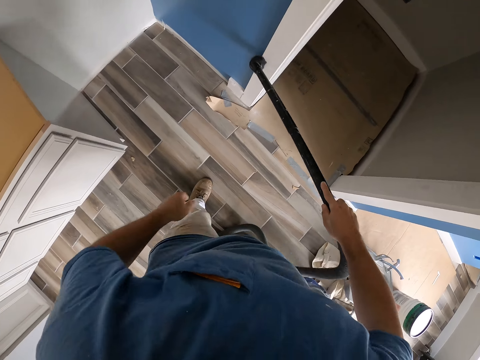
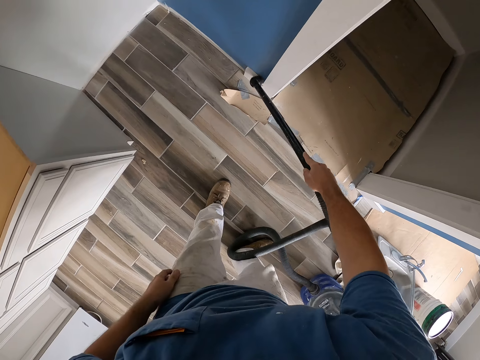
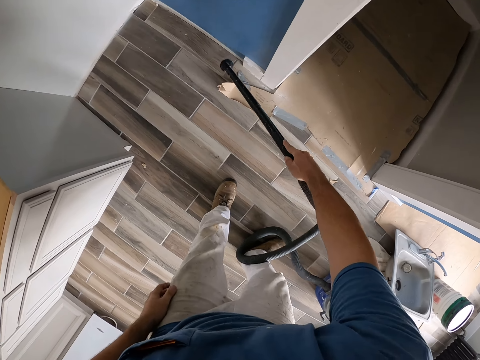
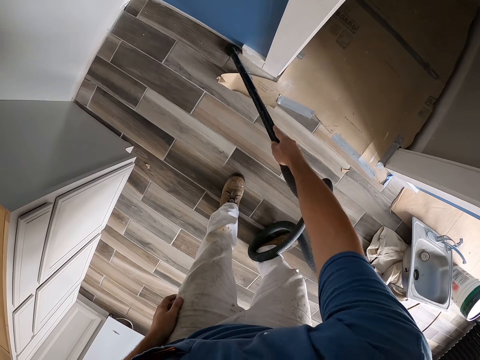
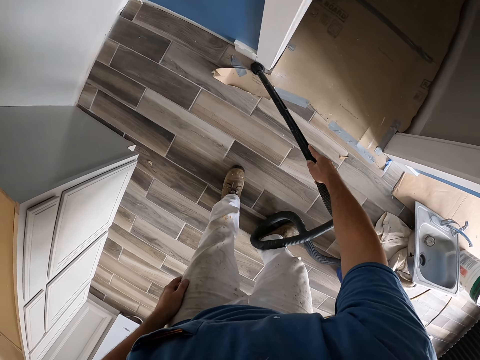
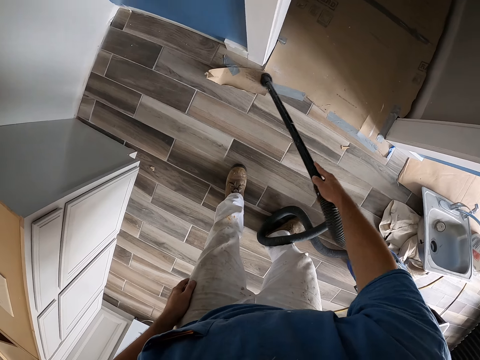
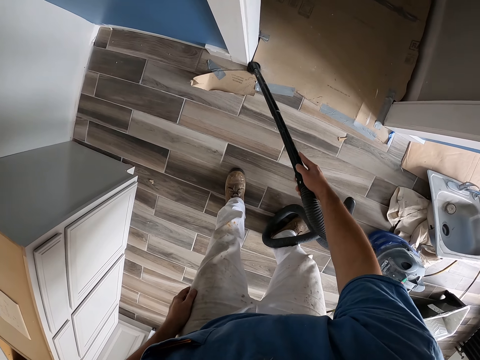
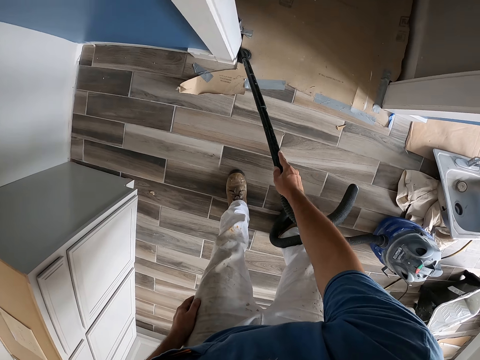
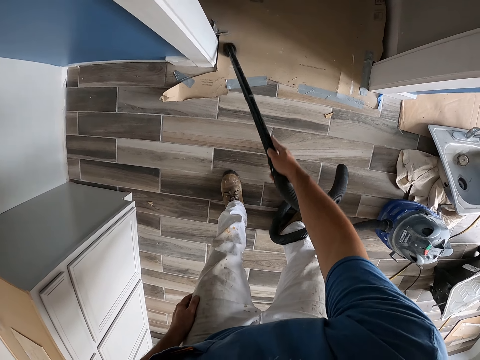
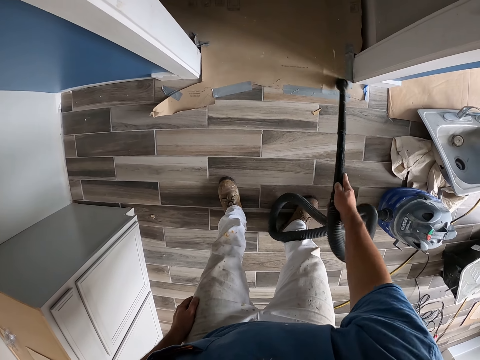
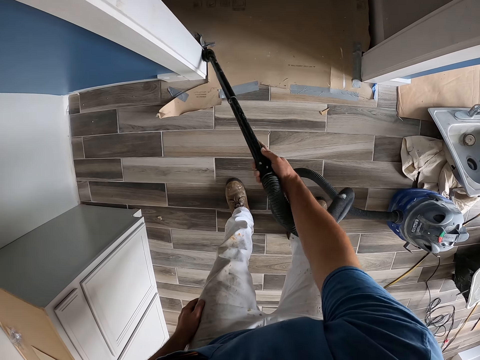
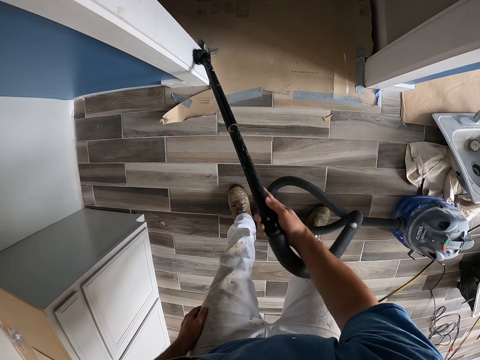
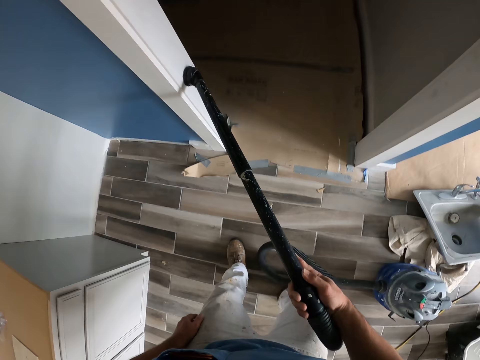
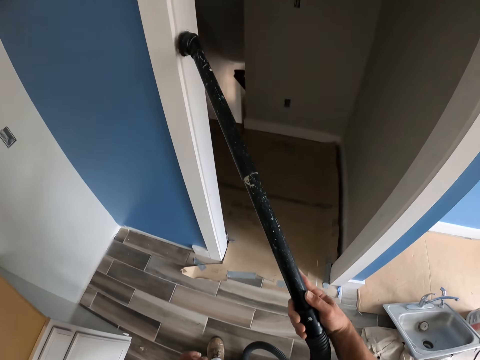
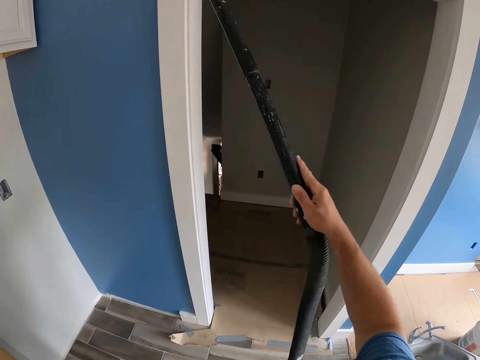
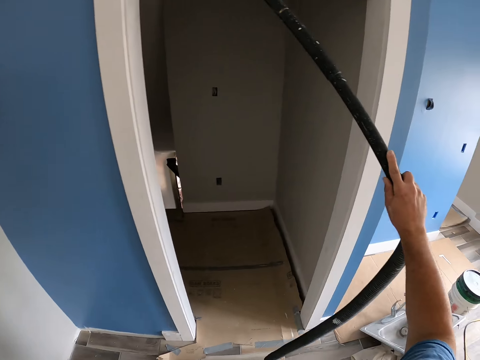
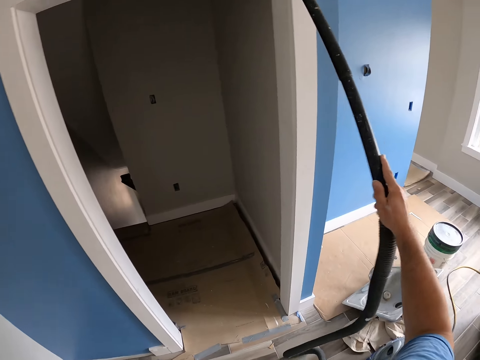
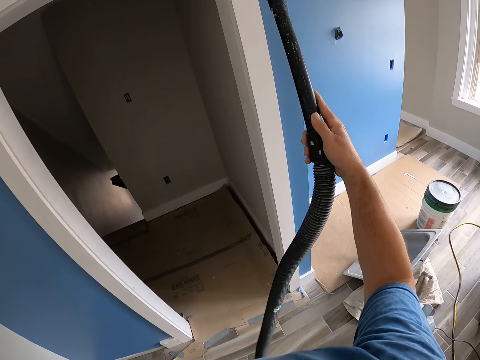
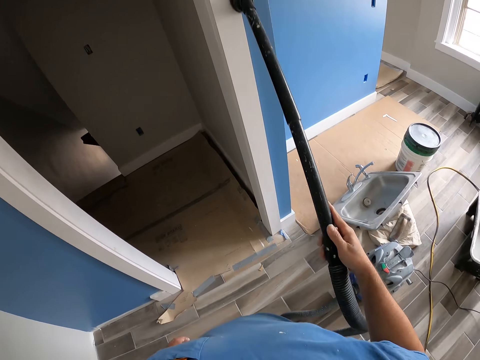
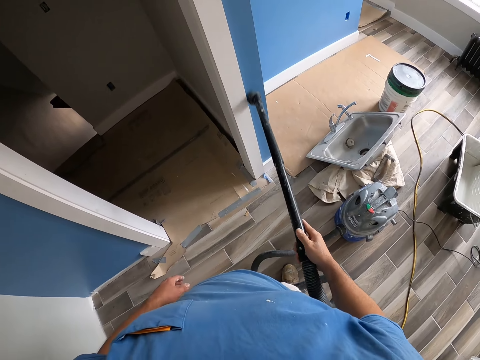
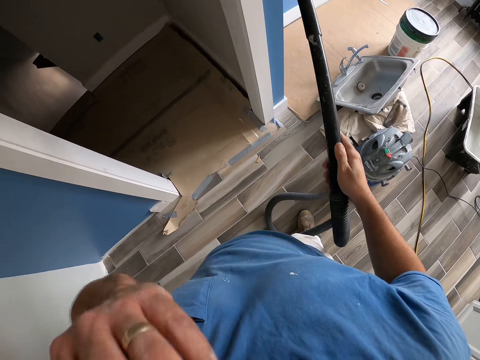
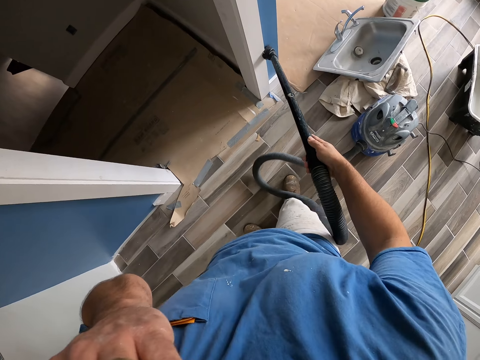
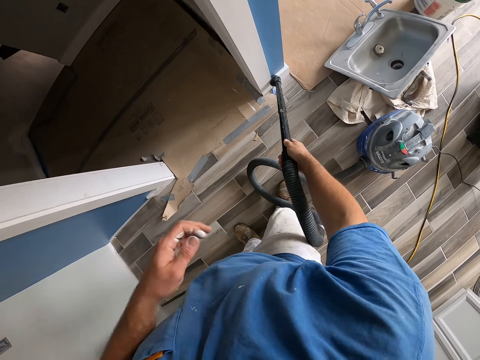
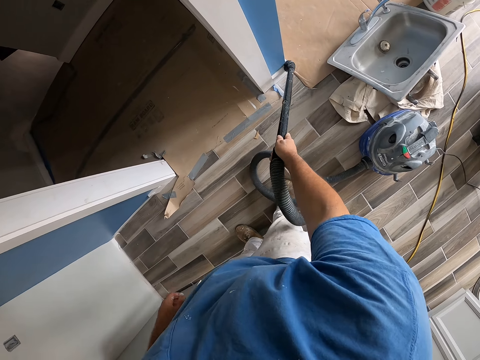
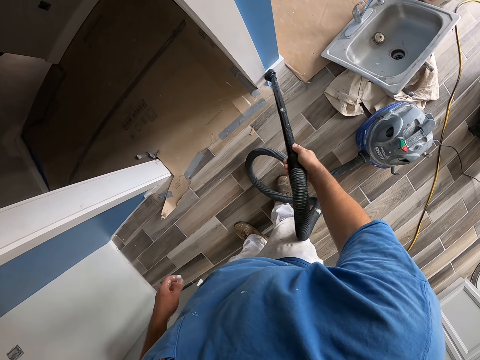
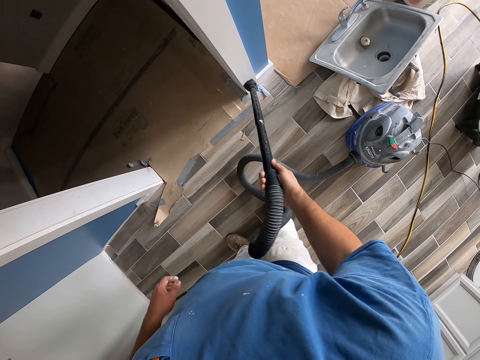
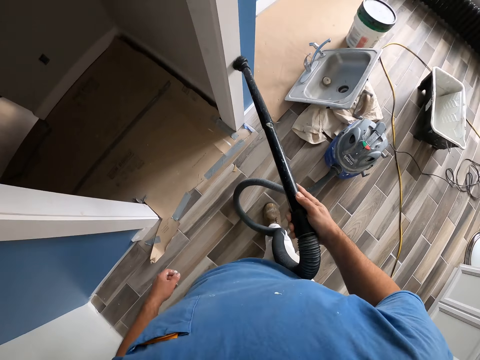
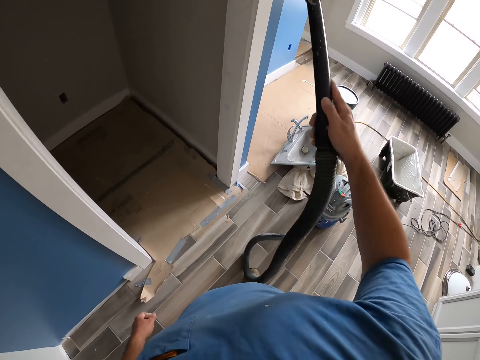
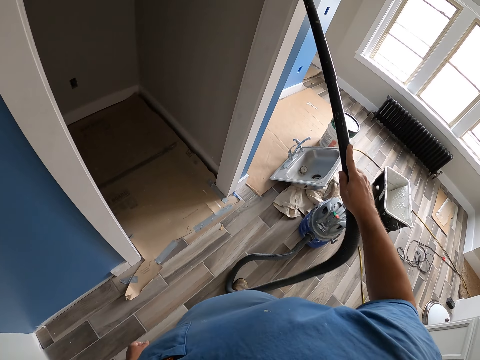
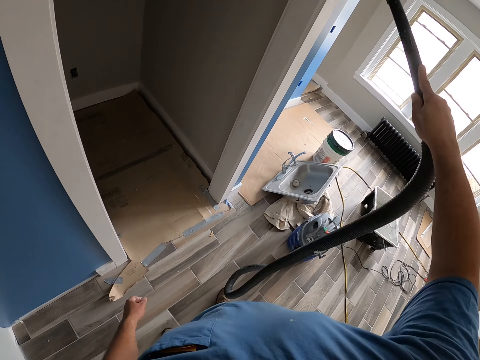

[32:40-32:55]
The camera wearer vacuums the floor with the vacuum cleaner. He vacuums the wall or door frame with the vacuum cleaner. He vacuums the wall or door frame with the vacuum cleaner again. He touches his face with his left hand.

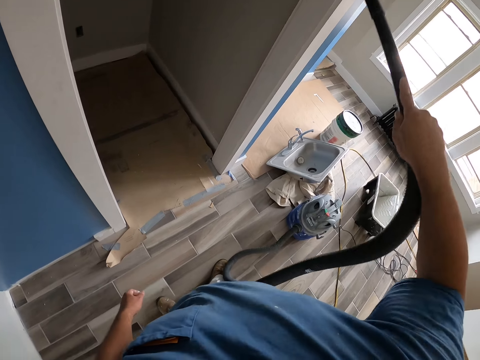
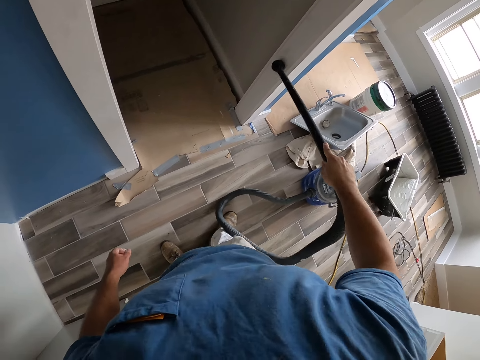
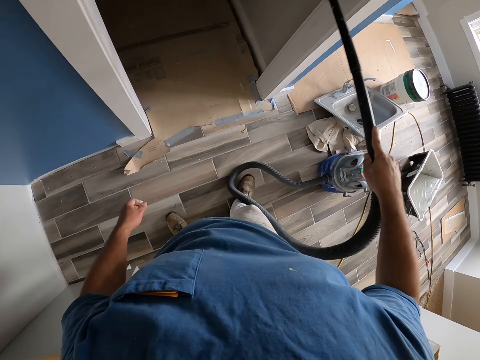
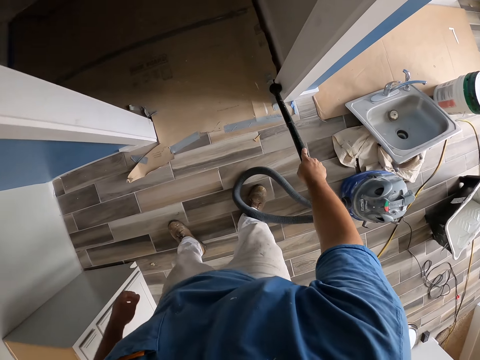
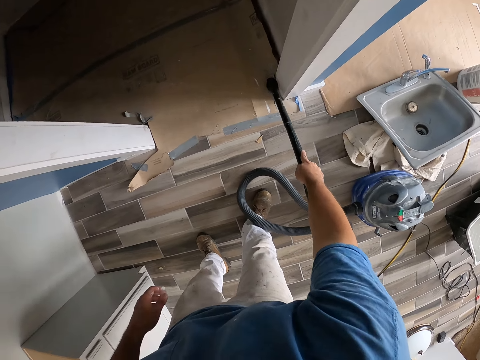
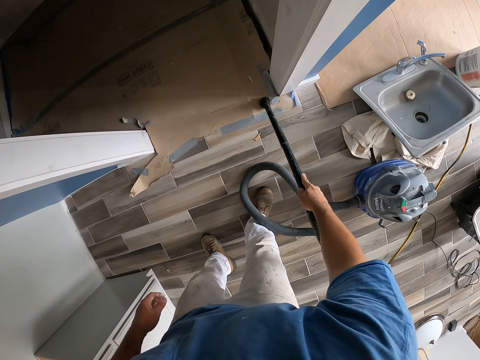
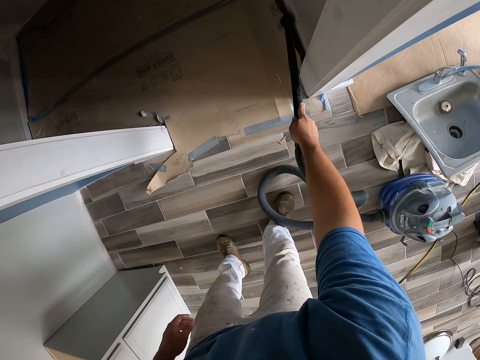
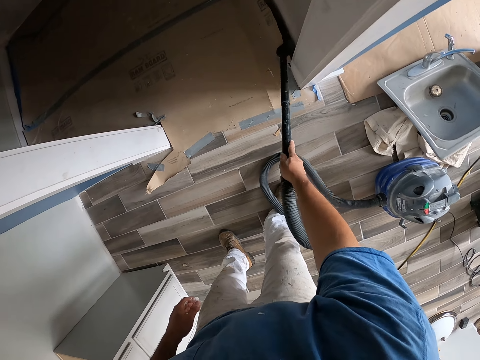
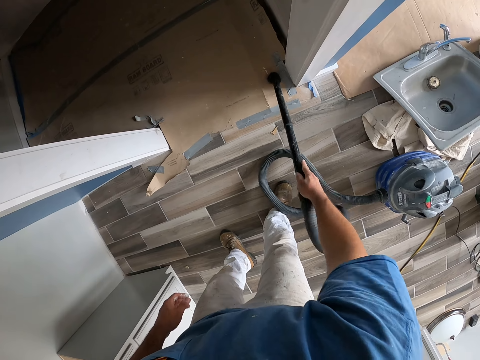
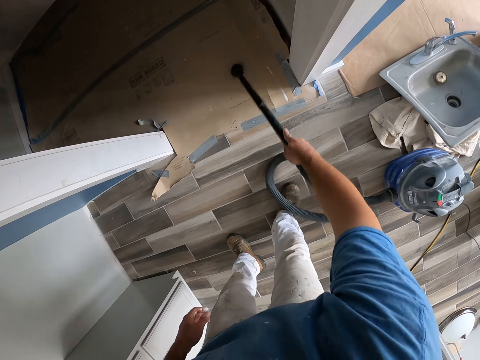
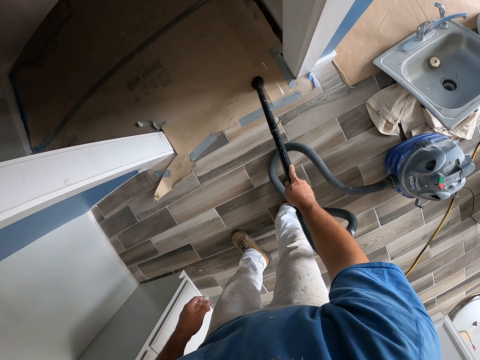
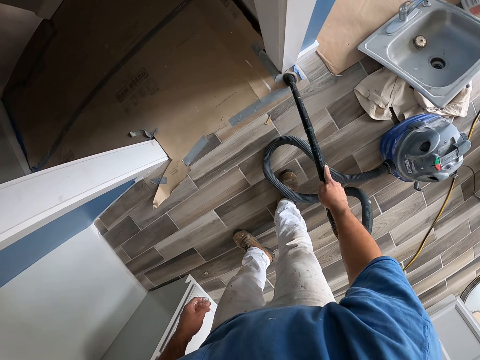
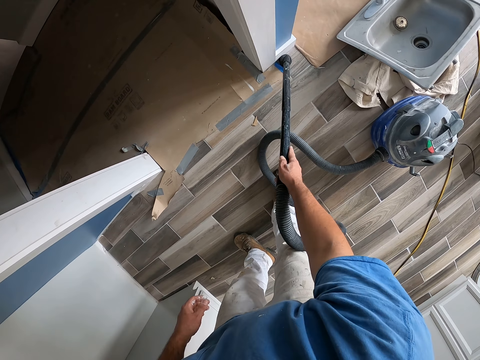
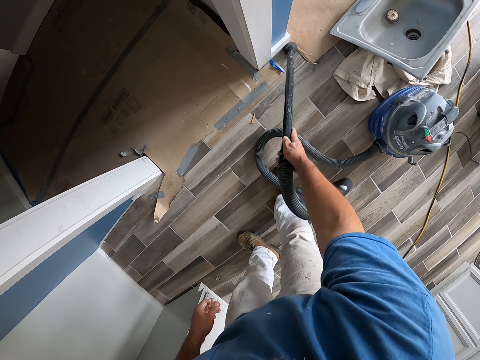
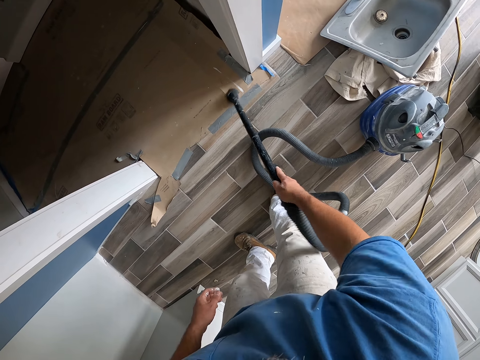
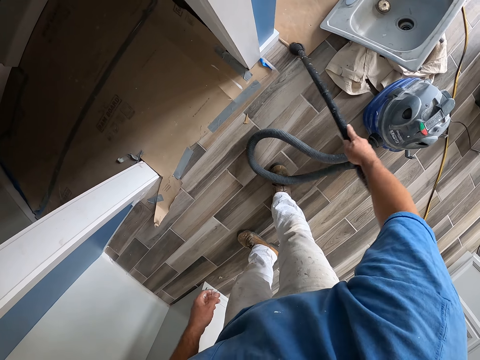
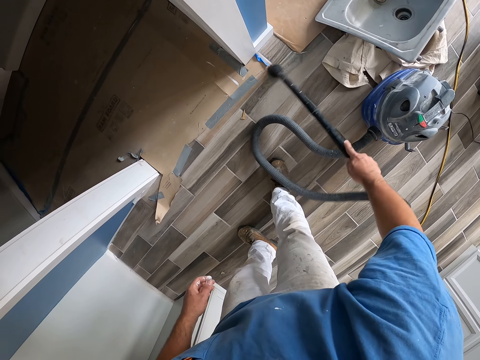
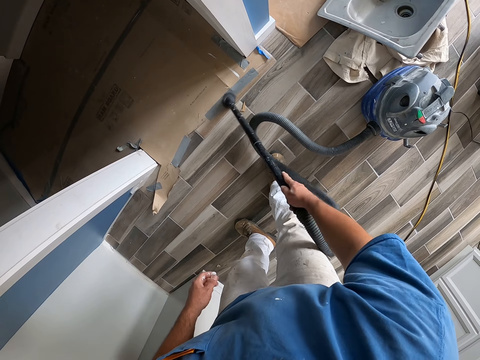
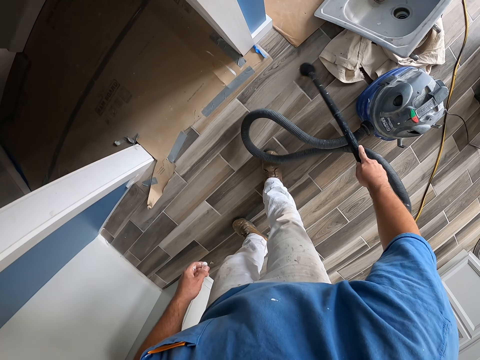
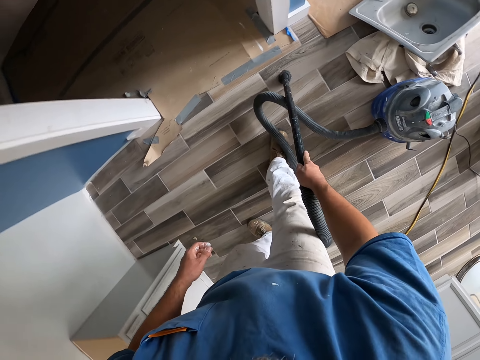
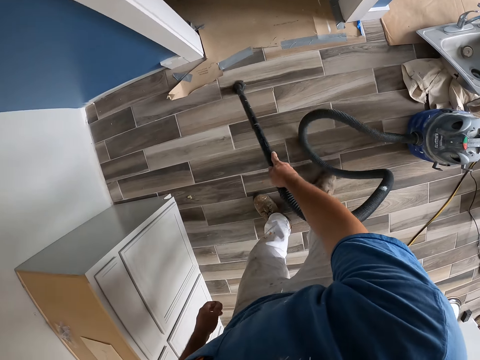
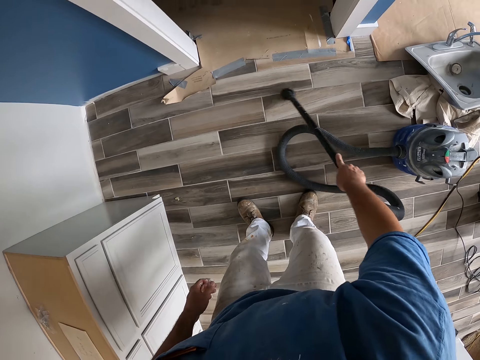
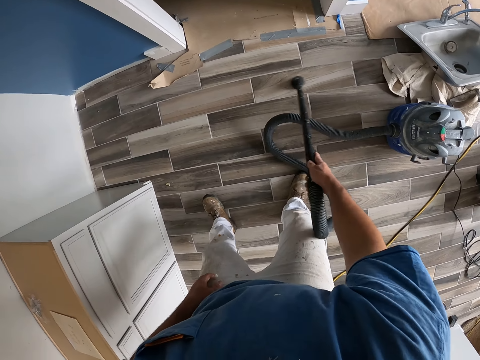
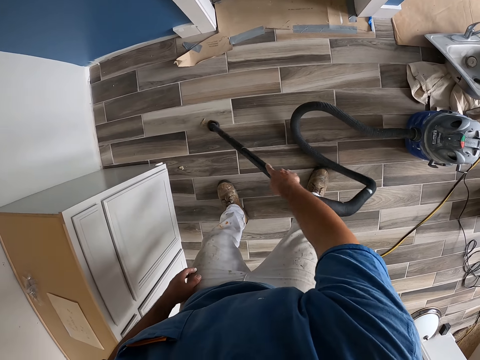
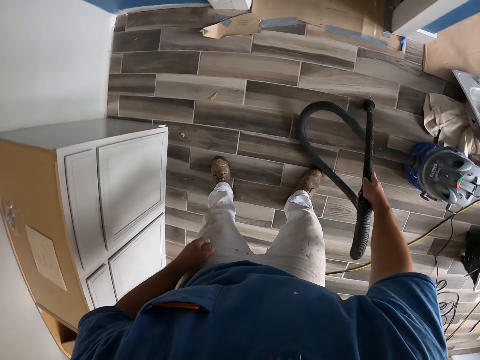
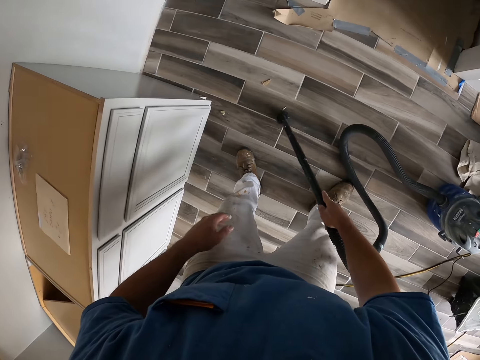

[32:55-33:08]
The camera wearer vacuums the floor with the vacuum cleaner. They walk backwards.
